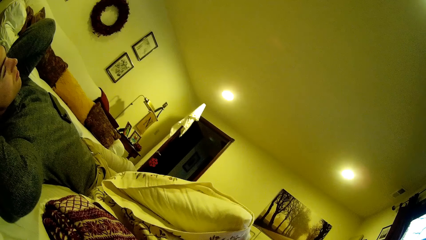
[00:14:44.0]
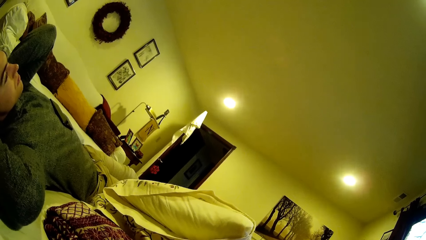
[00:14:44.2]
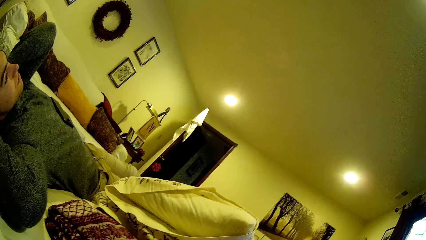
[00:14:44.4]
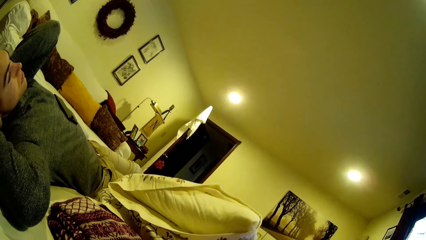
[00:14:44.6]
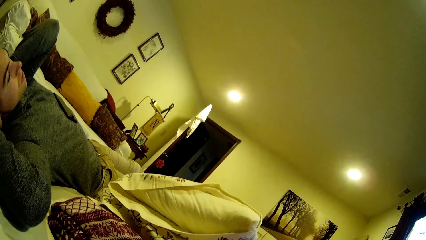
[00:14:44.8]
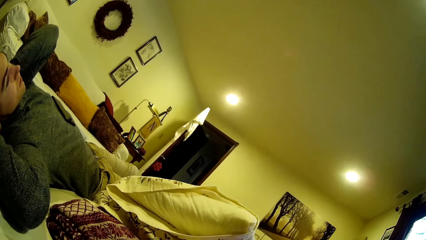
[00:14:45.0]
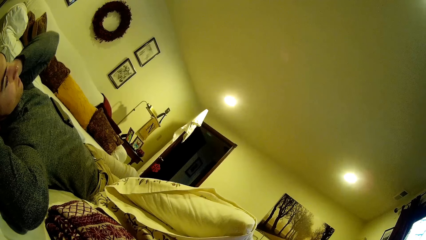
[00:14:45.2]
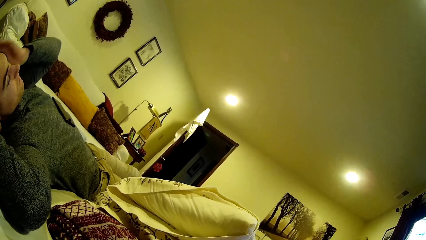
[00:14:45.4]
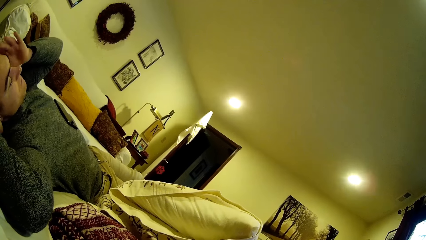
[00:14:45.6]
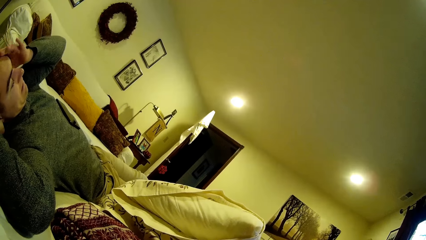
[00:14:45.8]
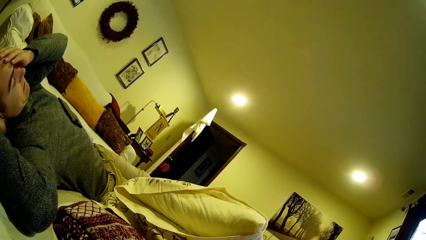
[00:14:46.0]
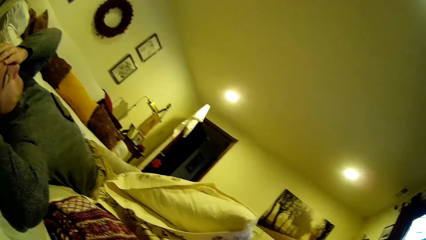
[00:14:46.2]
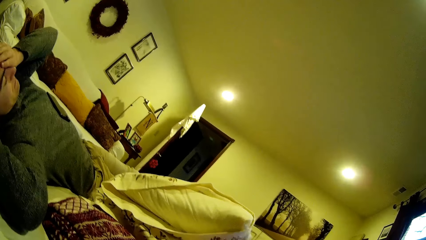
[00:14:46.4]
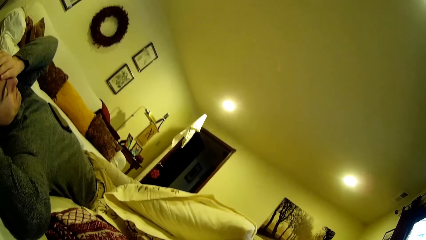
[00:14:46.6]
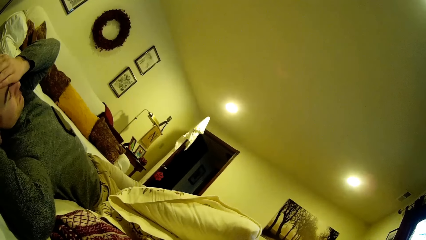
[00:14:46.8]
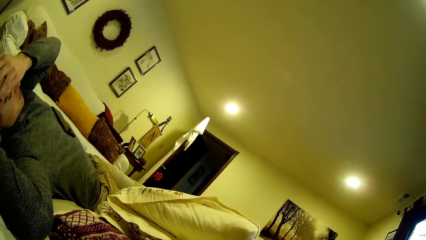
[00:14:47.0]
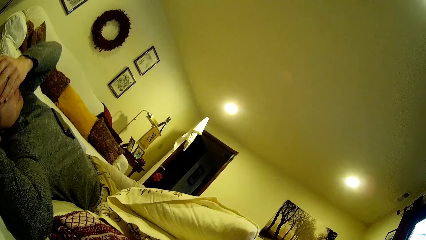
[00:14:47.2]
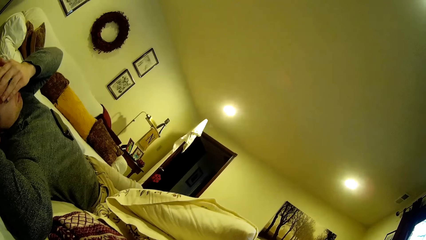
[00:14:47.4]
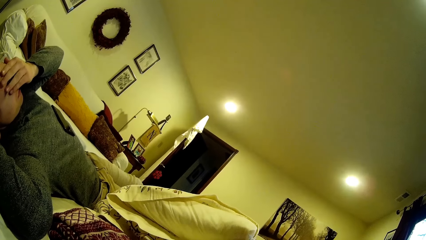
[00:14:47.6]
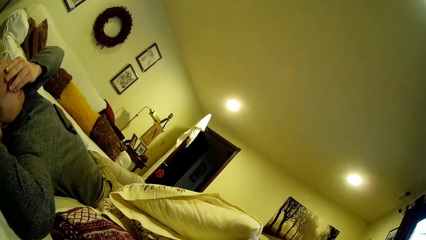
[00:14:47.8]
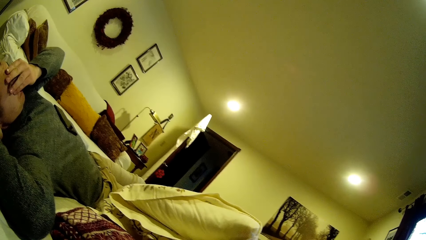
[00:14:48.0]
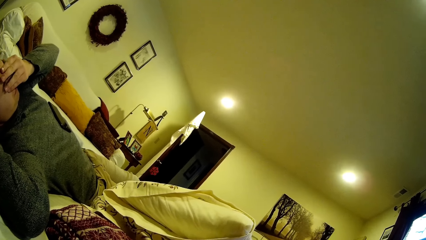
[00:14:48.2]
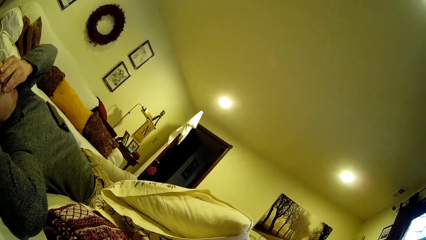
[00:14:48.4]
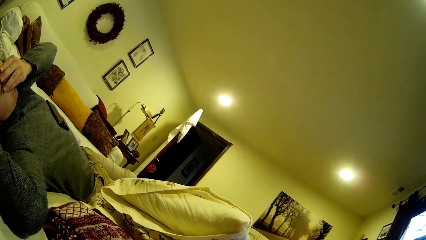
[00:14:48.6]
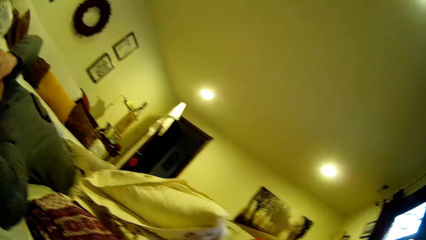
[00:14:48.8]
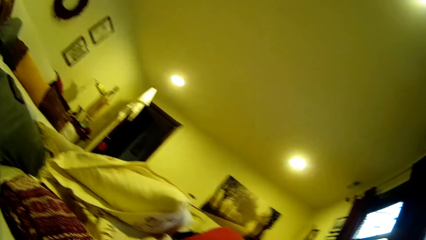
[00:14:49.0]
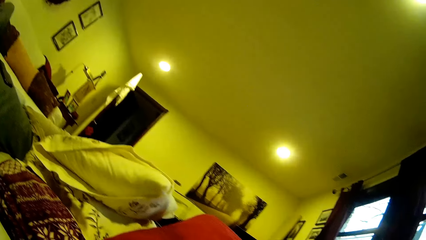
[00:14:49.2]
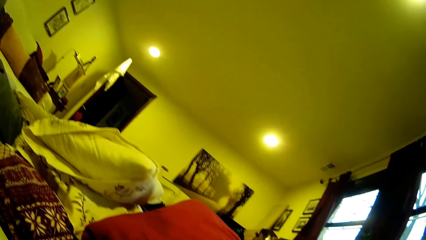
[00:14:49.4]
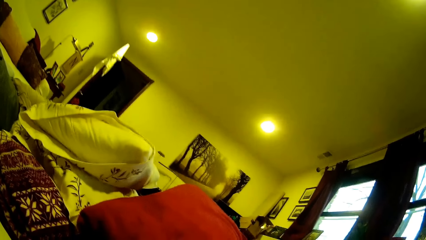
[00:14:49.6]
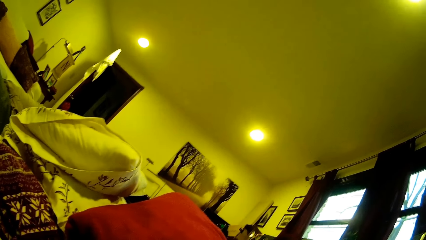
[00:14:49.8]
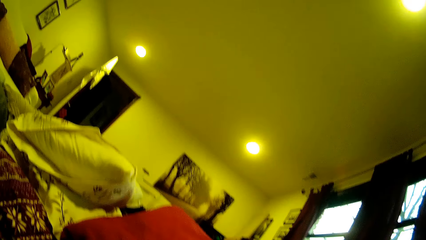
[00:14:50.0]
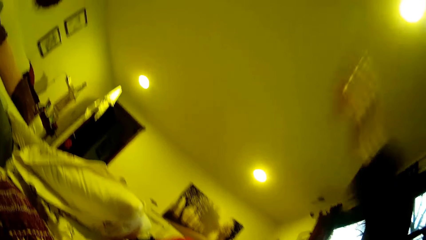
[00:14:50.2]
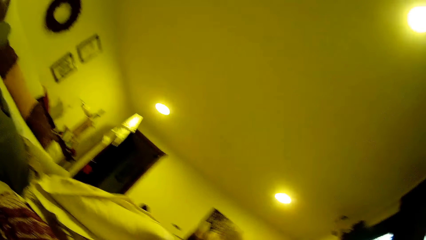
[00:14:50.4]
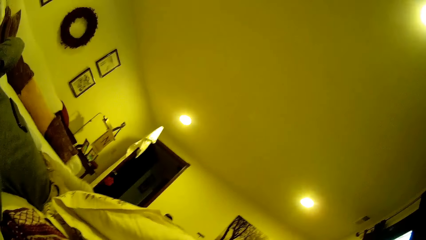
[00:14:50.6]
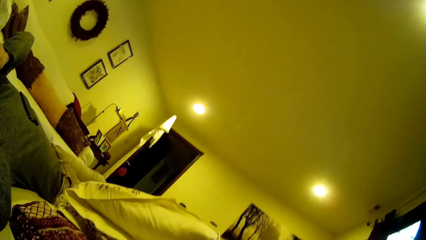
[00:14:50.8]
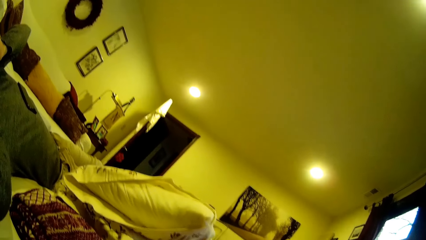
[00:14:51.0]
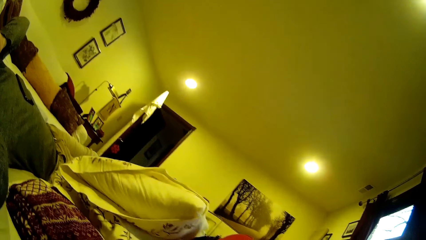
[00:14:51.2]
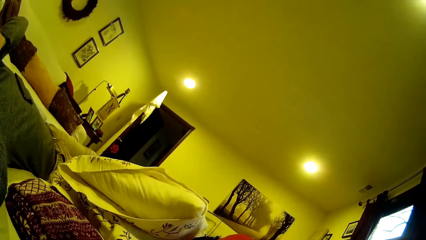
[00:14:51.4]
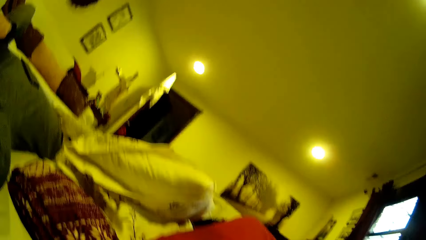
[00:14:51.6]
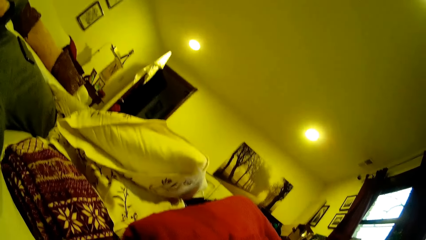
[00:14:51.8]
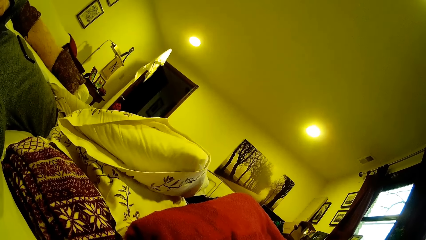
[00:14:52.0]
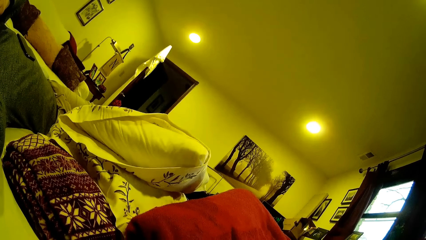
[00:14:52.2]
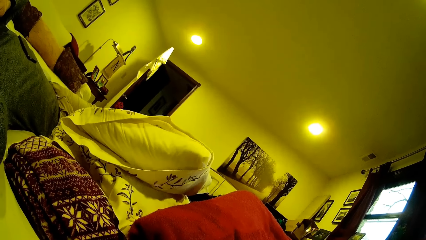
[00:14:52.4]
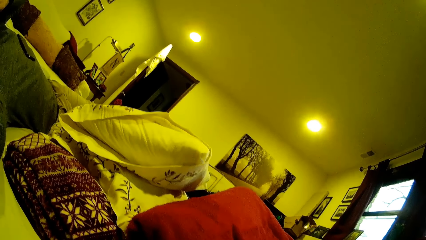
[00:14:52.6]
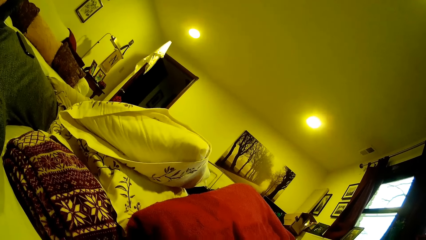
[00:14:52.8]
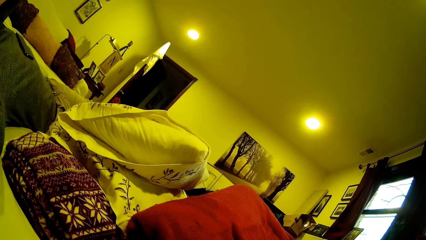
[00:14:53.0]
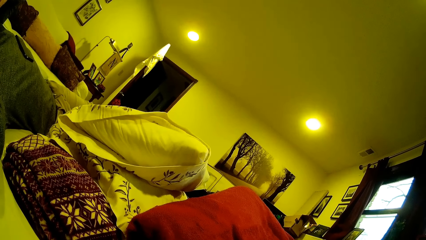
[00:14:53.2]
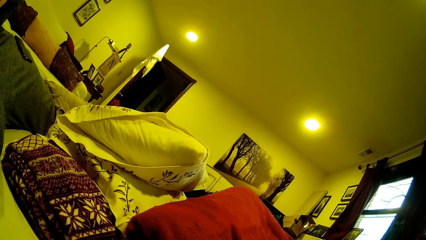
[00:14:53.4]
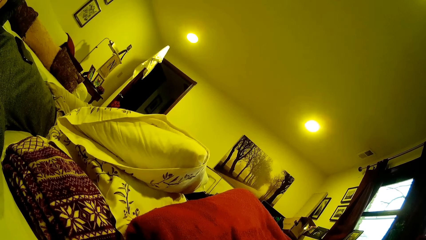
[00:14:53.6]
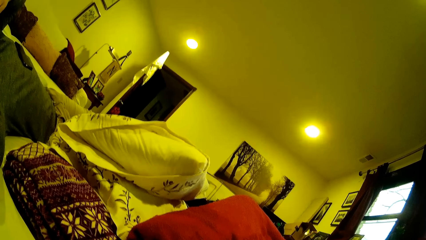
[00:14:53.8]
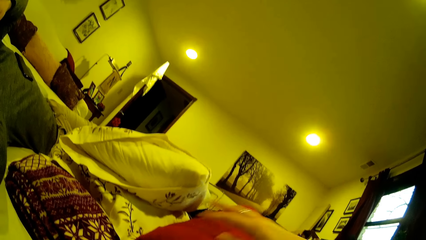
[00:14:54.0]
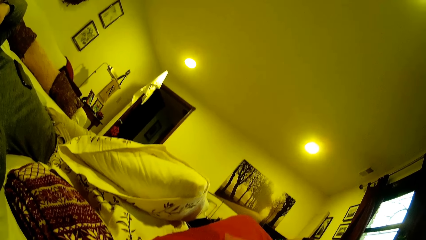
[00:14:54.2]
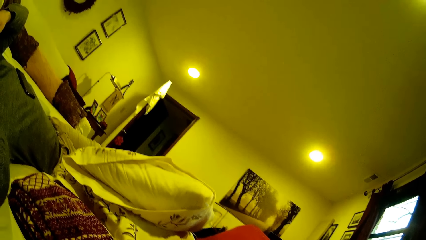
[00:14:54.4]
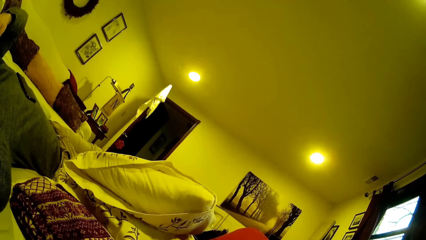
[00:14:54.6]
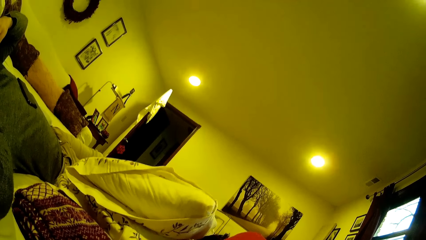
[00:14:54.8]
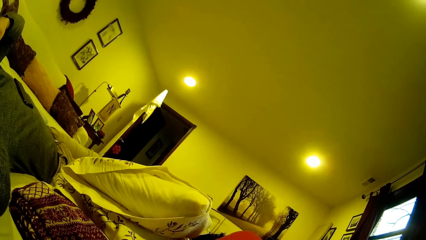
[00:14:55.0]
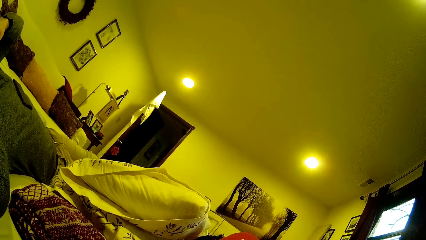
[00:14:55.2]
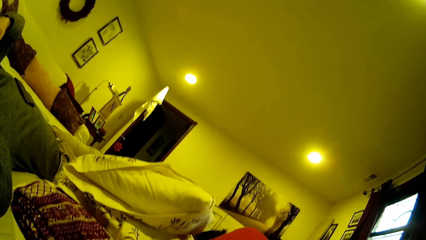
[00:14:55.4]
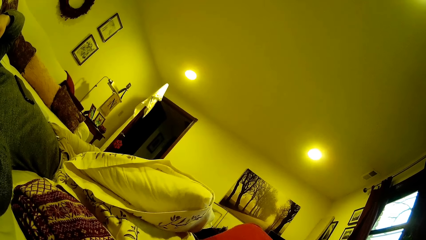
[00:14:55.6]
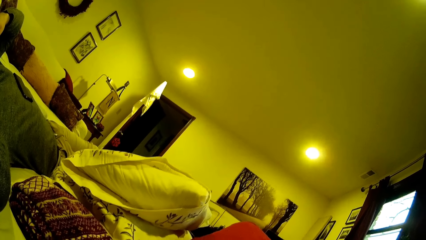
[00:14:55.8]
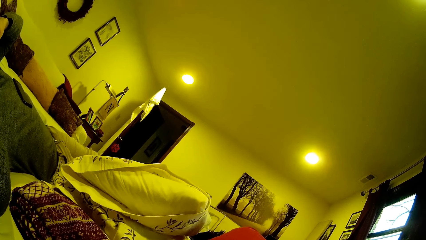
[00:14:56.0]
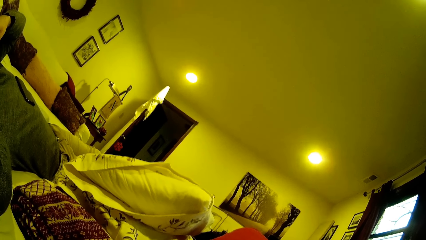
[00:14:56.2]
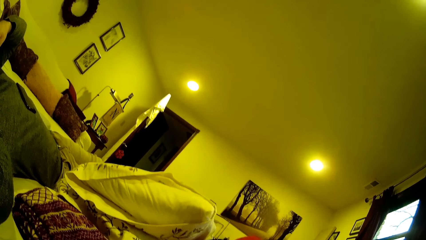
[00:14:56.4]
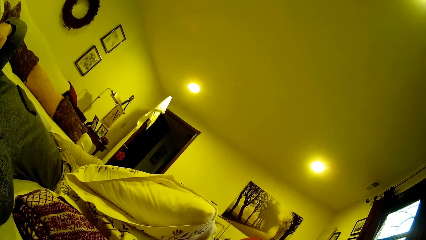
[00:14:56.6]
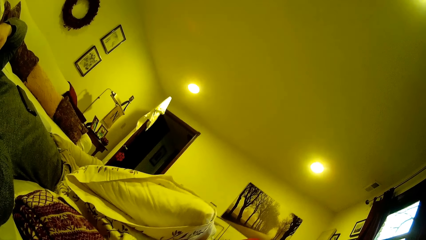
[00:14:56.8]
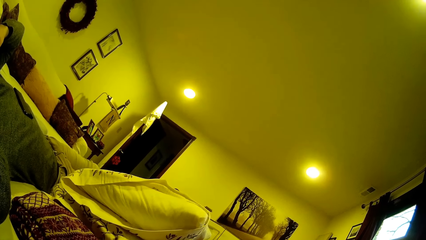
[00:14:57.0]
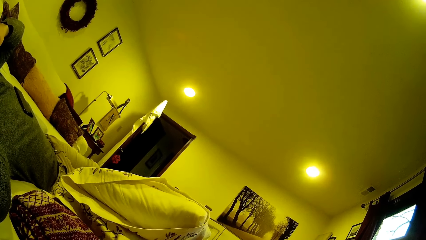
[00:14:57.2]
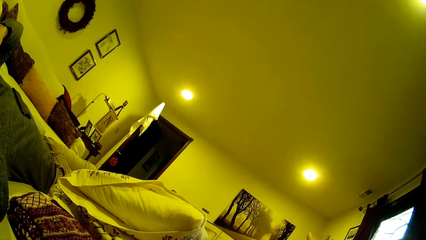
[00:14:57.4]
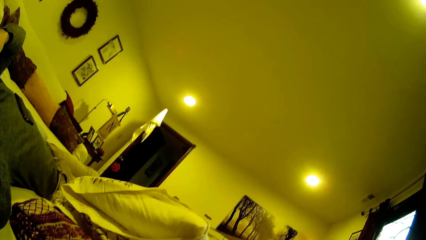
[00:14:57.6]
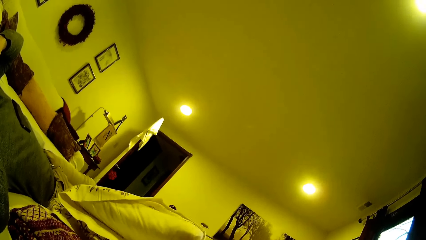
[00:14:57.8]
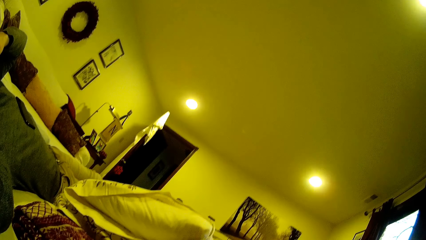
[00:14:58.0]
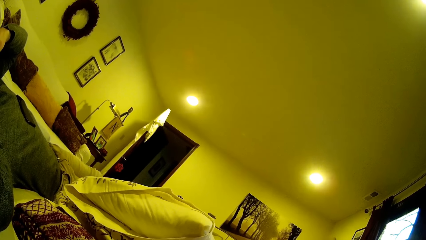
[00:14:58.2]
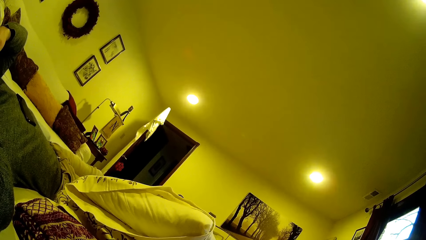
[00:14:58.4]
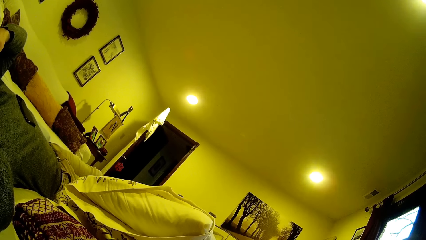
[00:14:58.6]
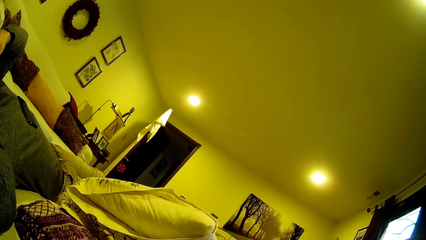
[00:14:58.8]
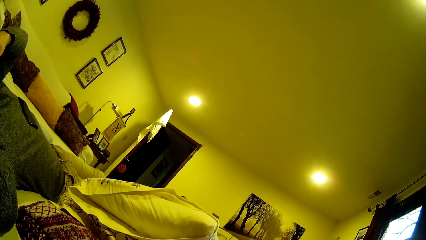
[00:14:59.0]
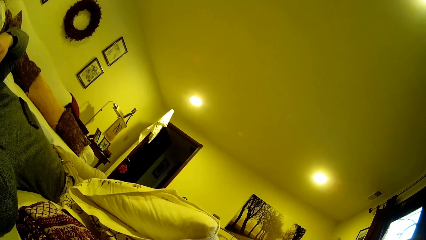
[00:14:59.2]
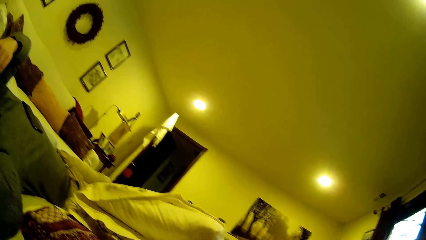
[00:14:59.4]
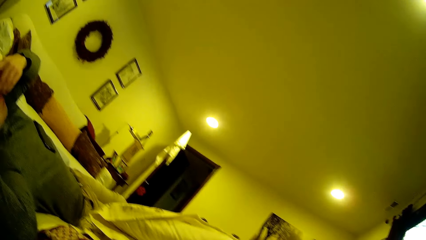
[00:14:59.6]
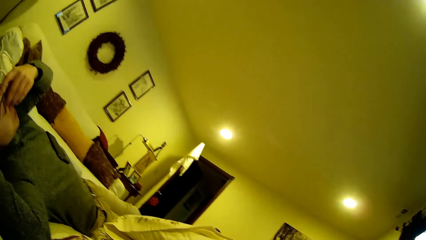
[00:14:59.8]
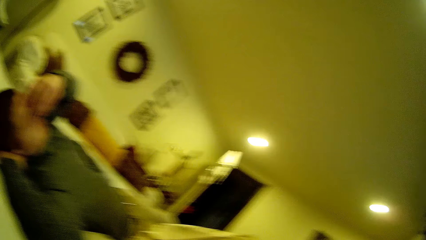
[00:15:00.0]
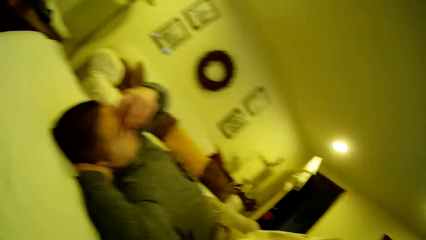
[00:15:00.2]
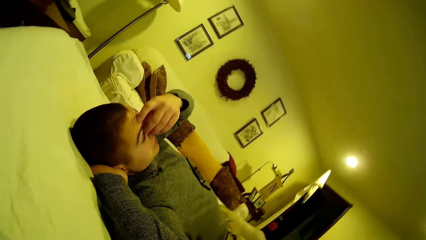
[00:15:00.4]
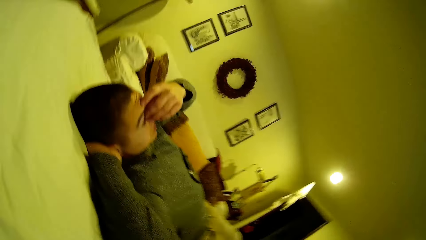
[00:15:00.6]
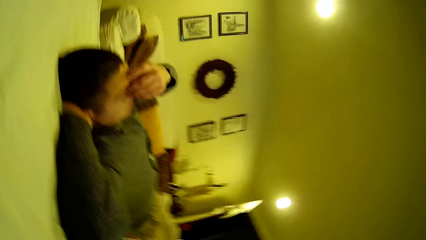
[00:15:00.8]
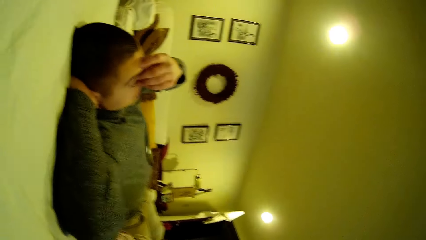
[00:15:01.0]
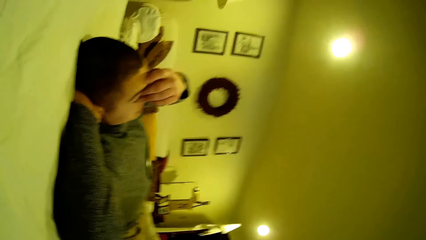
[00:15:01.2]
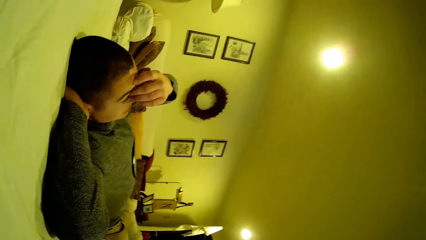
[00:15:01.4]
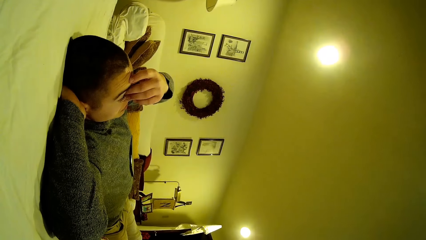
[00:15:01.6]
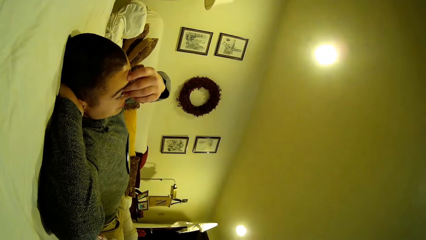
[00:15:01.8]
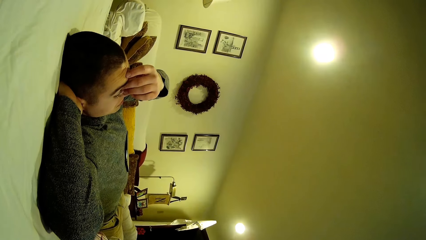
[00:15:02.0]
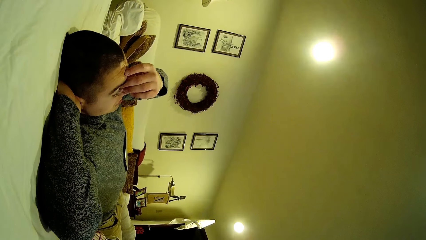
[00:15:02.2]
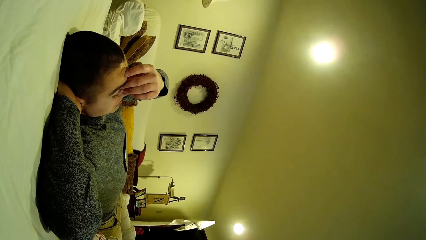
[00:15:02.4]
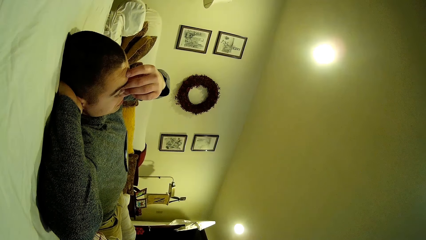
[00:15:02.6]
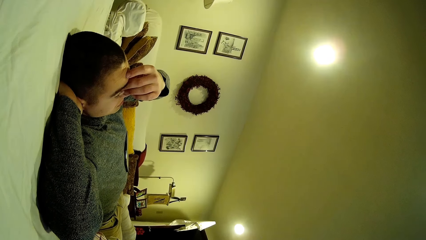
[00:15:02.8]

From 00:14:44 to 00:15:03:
A man touches the head and touches the face. The camera wearer looks around, drops the hand, looks around, moves the hand and looks around. The man touches the face.
